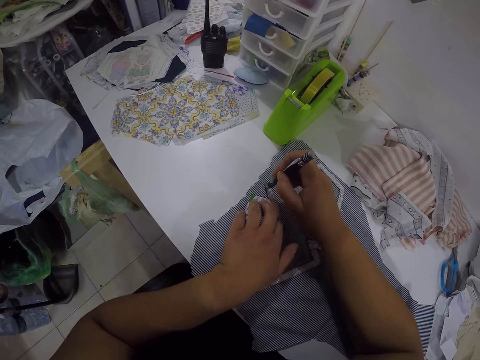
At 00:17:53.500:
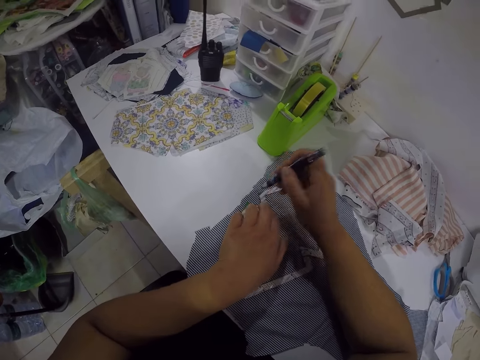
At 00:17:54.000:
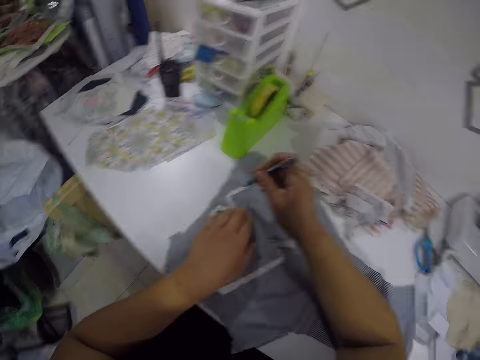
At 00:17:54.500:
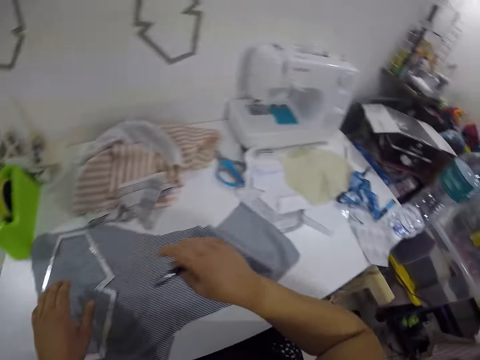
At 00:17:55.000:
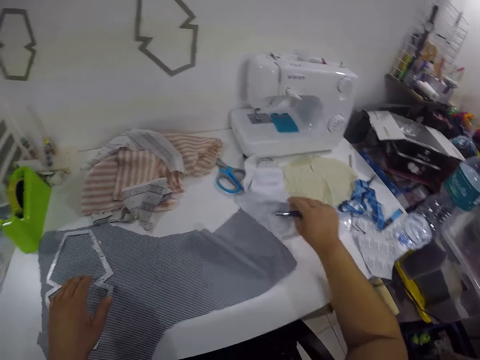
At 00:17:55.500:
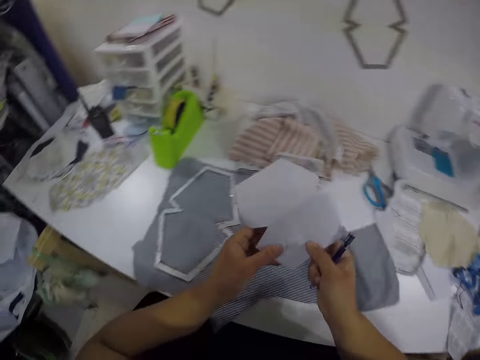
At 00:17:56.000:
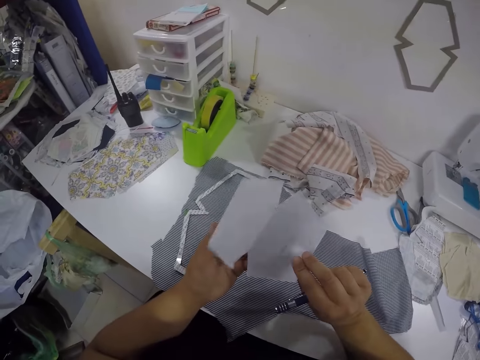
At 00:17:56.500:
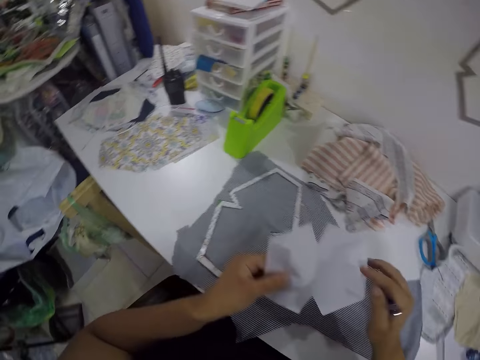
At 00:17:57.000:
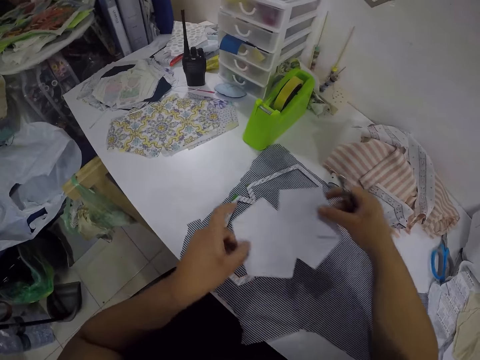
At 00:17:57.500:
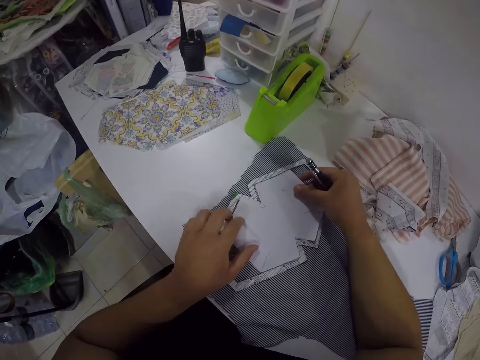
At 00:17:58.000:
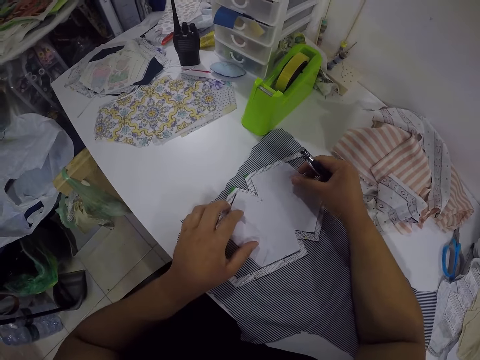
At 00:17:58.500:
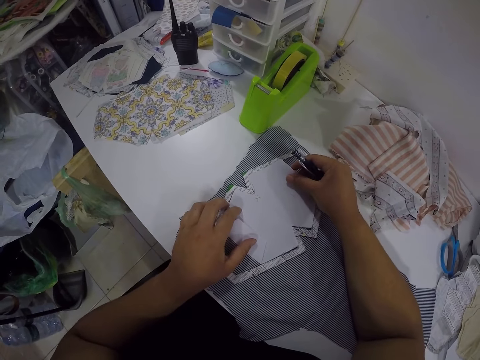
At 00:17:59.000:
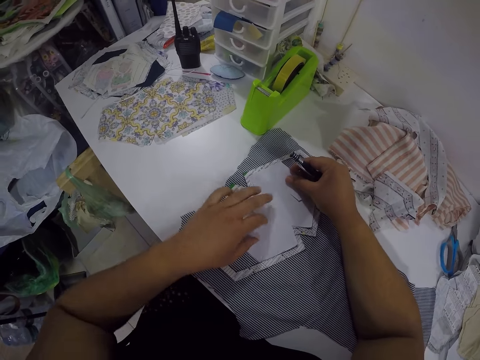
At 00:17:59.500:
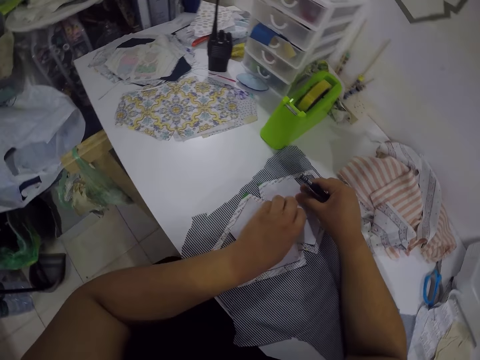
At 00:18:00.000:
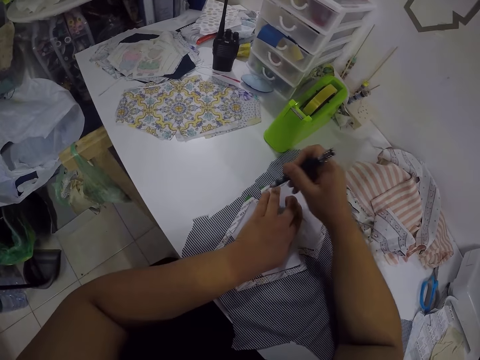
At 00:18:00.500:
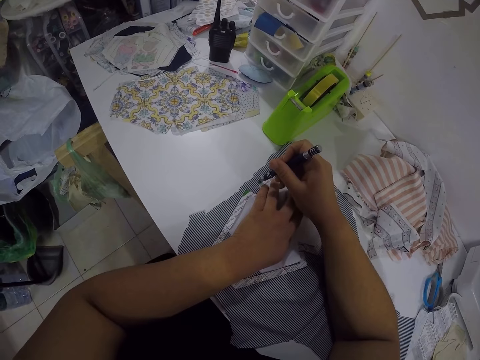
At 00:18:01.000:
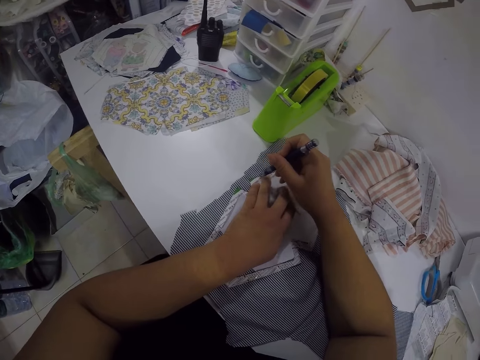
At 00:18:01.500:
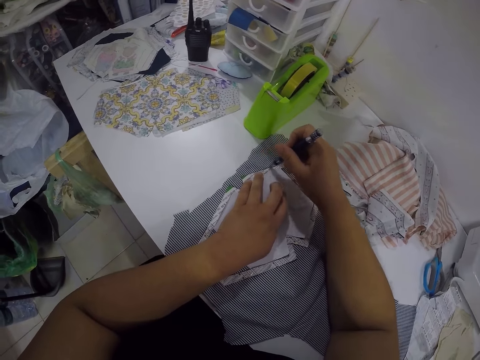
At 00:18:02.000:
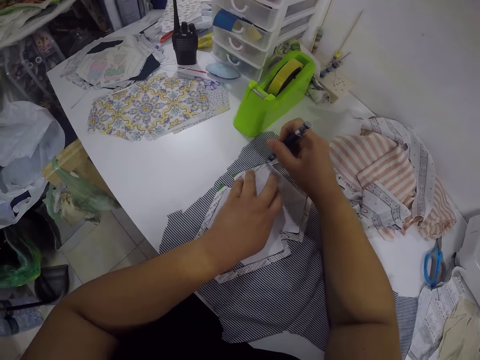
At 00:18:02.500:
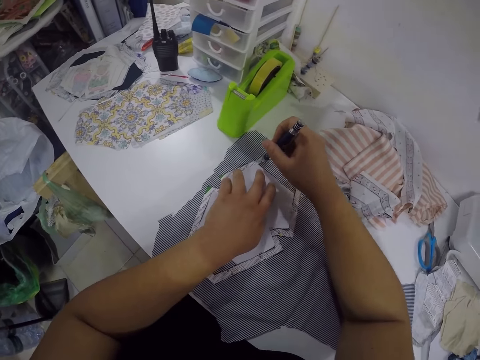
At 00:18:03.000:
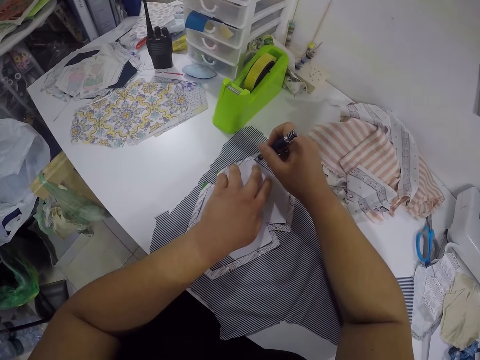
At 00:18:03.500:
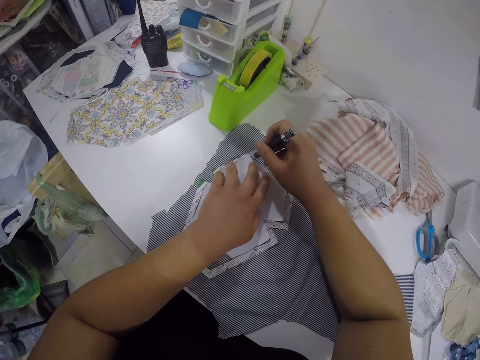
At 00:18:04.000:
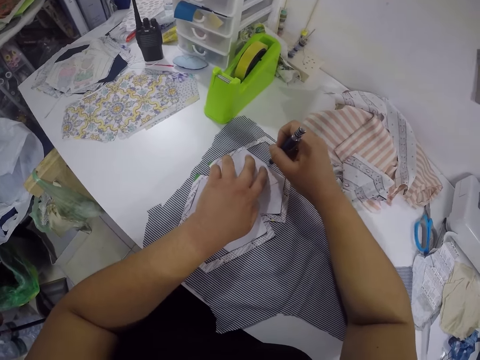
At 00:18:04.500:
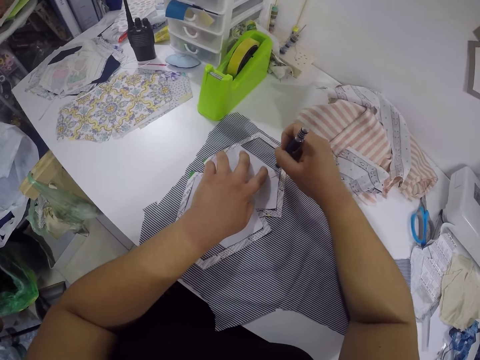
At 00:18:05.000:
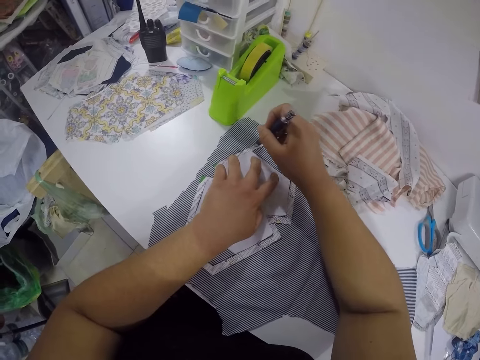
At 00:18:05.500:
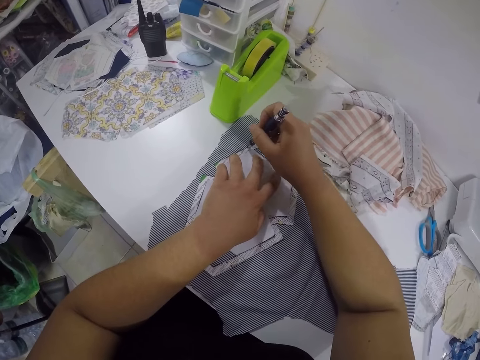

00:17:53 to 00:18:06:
The camera wearer picks a paper pattern or piece of paper from the table with her right hand. She holds the paper pattern with both hands. She examines the piece of paper. She places the paper pattern on the cloth on the table with both hands. She holds the paper pattern on the cloth on the table with her left hand. She marks the cloth on the table with the pen in her right hand.

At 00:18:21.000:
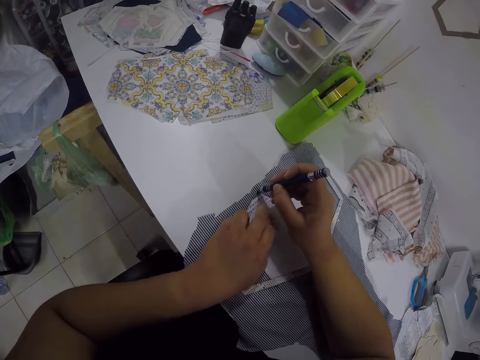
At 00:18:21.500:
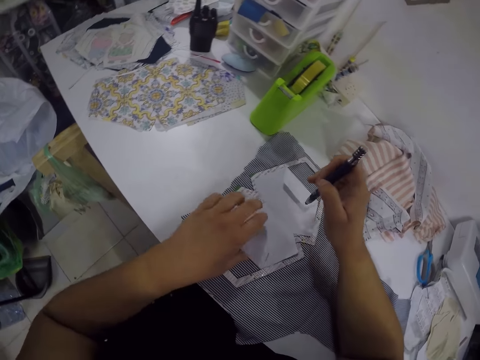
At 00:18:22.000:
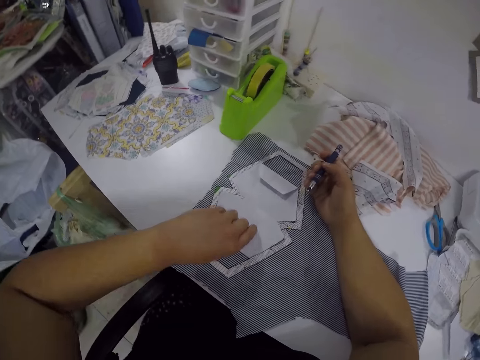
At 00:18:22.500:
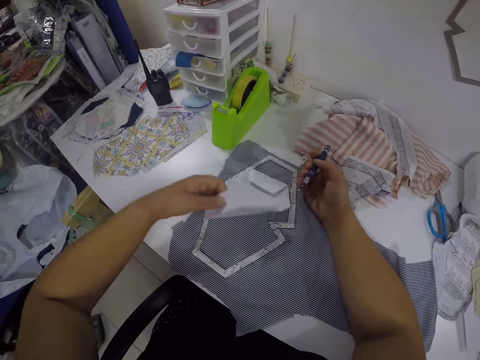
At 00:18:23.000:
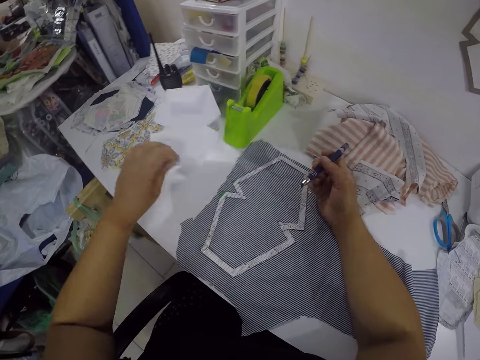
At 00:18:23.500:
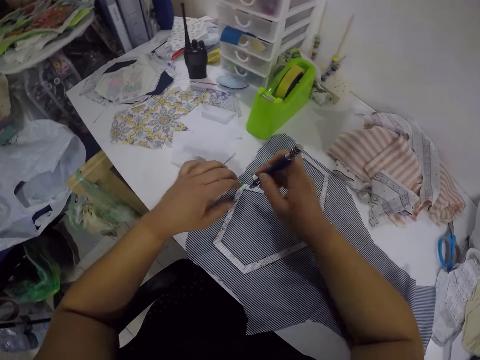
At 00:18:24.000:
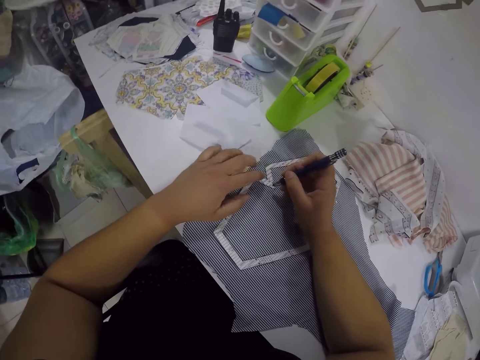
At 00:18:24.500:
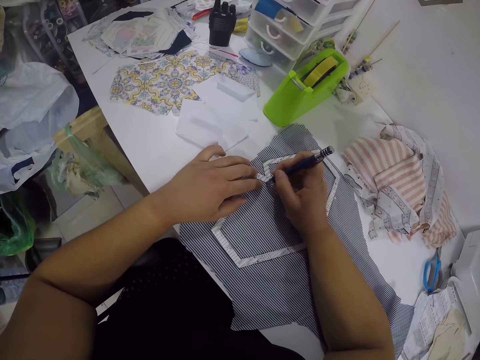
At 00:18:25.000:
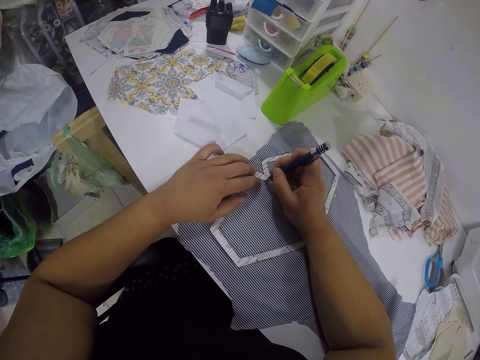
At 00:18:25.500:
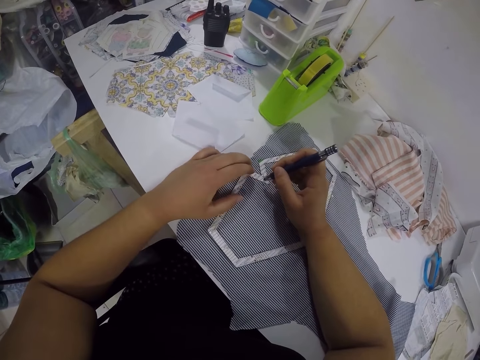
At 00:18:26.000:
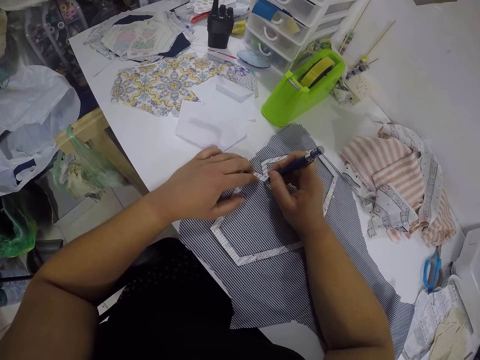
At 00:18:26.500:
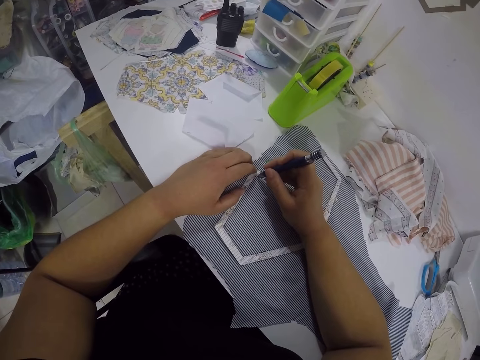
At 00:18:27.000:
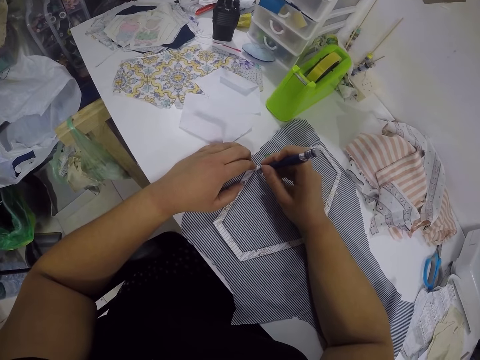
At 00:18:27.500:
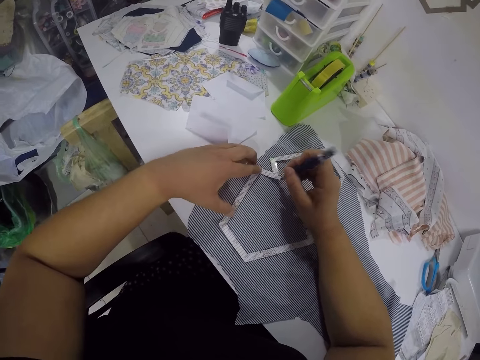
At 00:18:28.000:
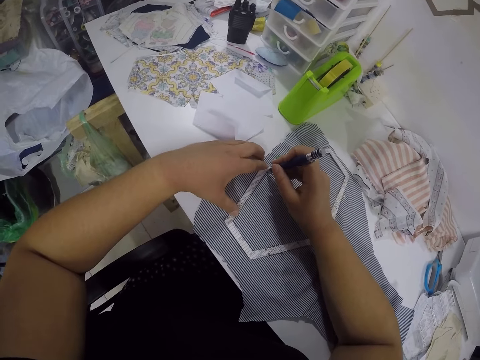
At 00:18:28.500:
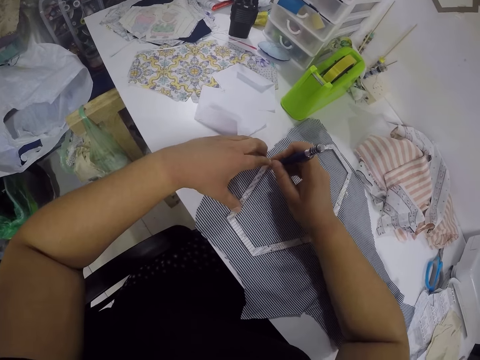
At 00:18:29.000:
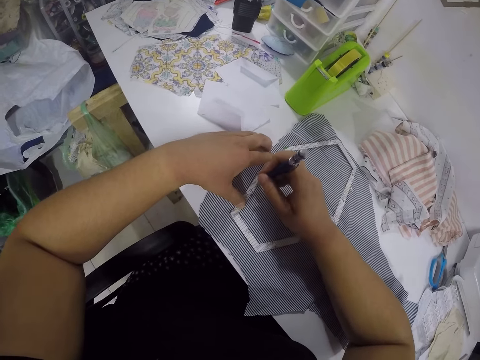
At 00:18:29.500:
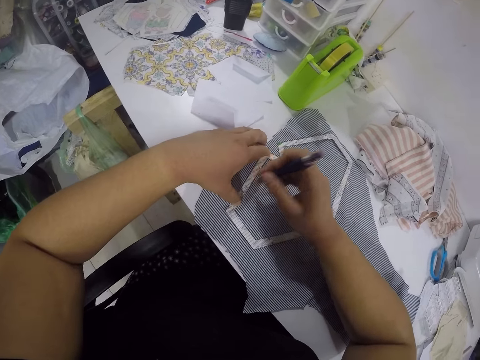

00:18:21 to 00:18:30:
The camera wearer lifts the paper pattern on the cloth on the table with her left hand. She places the paper pattern on the table with her left hand. She holds the sewing pattern on the cloth with her left hand. She marks the cloth on the table with the pen in her right hand.

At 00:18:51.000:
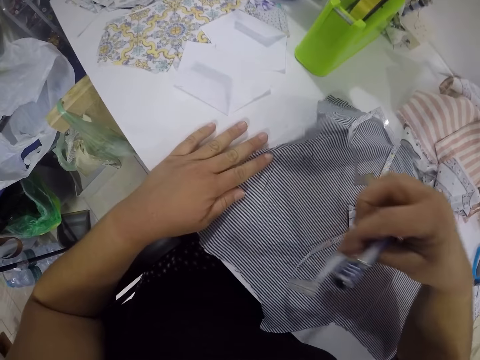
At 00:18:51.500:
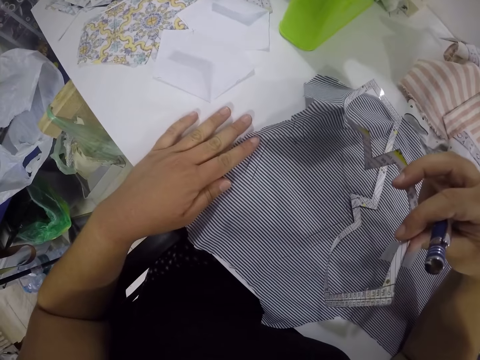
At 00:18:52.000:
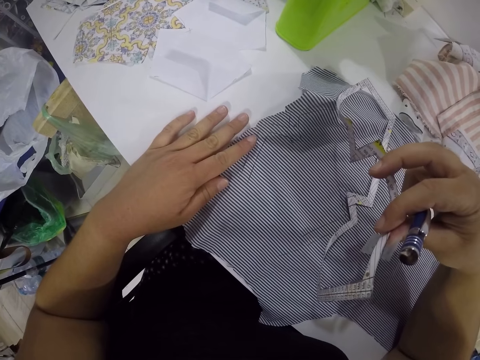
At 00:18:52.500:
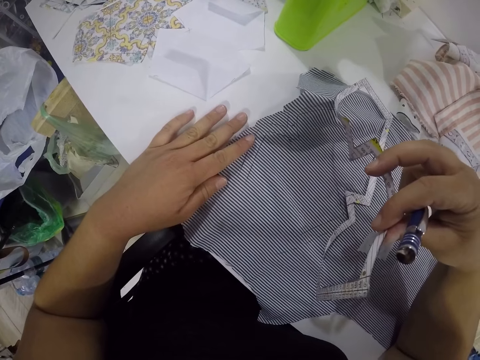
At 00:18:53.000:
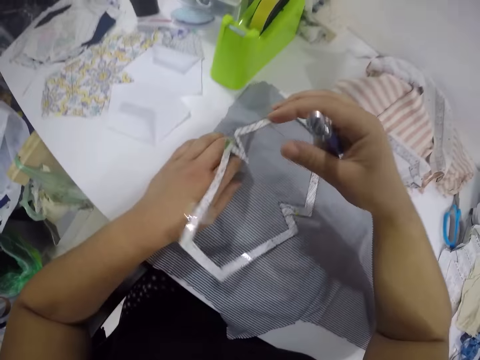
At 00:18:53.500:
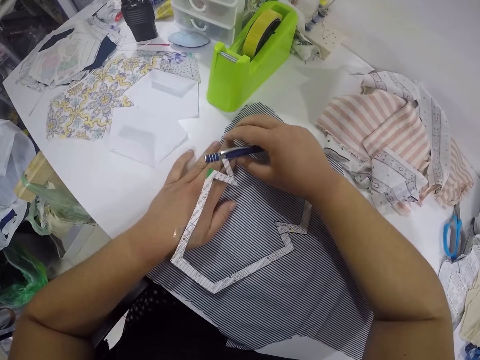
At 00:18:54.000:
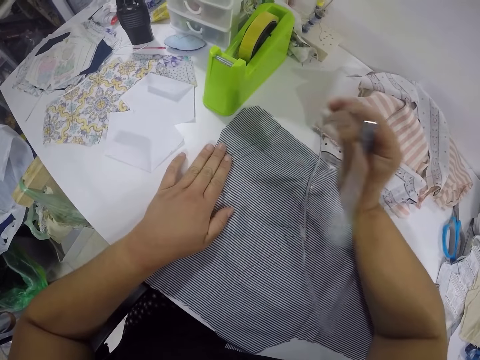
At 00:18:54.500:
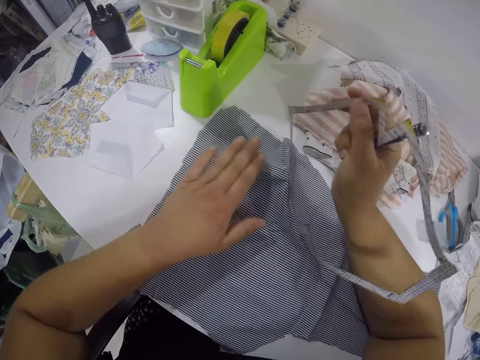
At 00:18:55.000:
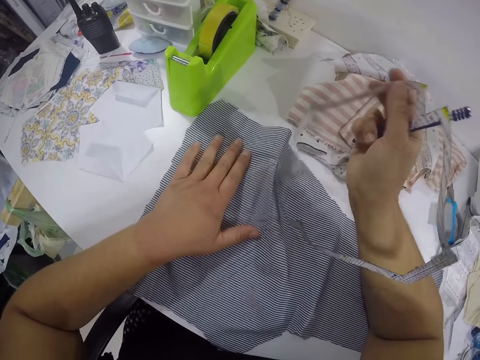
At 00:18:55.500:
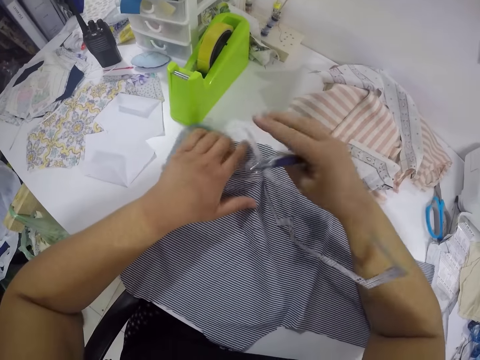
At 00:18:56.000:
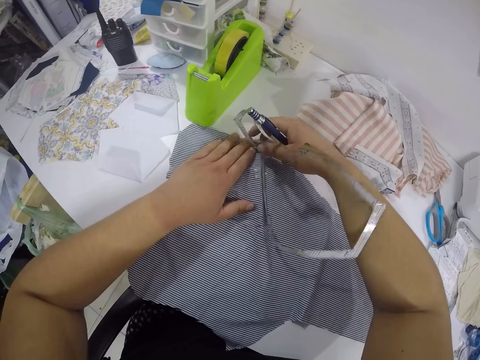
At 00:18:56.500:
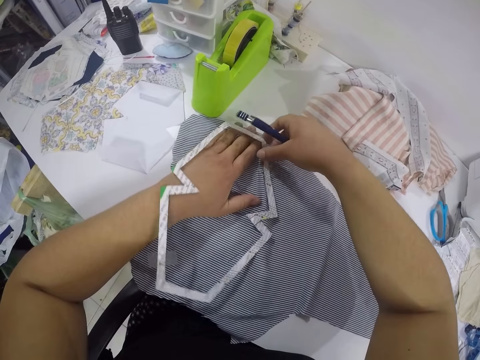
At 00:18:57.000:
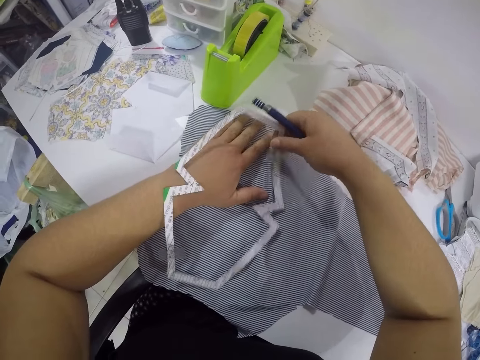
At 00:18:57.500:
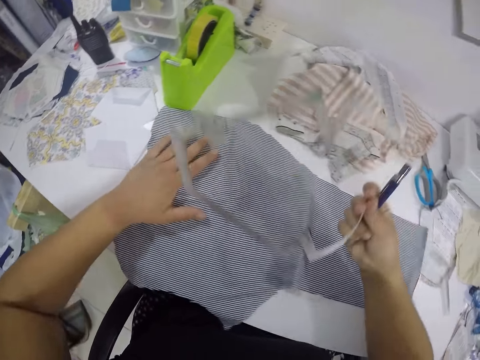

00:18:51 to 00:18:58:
The camera wearer presses the cloth on the table with her left hand. She removes the sewing pattern from the cloth with her right hand.
